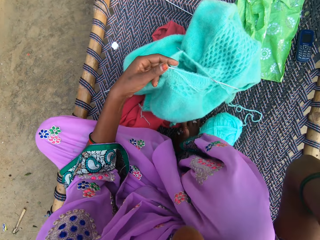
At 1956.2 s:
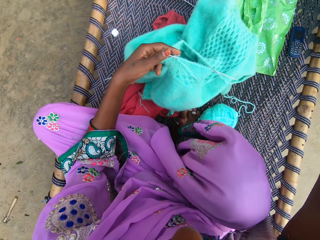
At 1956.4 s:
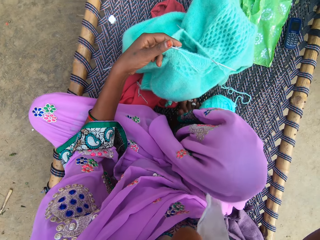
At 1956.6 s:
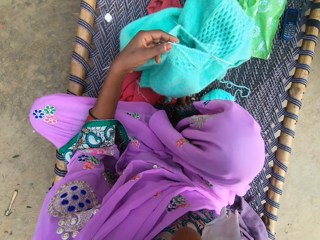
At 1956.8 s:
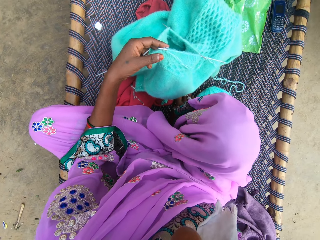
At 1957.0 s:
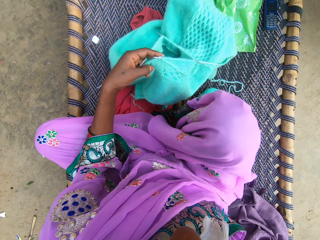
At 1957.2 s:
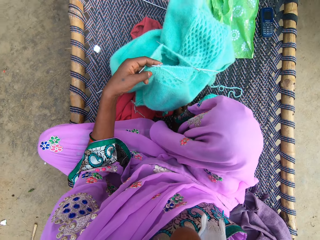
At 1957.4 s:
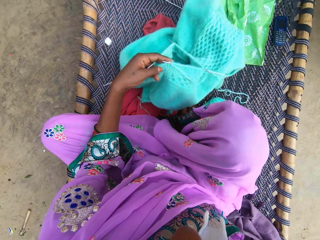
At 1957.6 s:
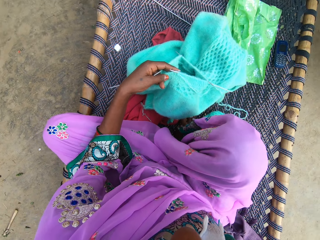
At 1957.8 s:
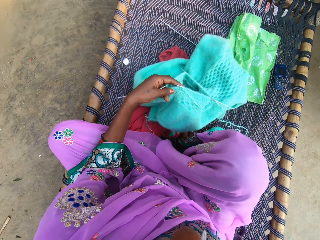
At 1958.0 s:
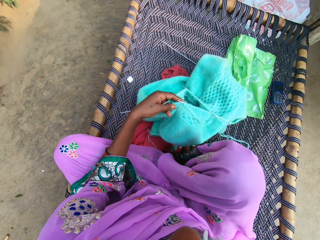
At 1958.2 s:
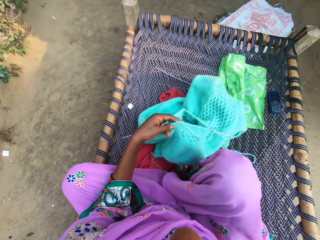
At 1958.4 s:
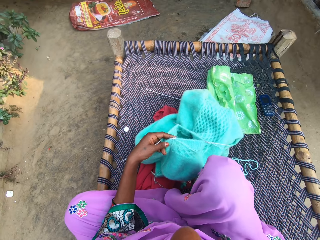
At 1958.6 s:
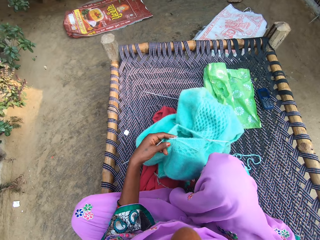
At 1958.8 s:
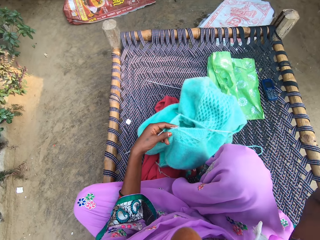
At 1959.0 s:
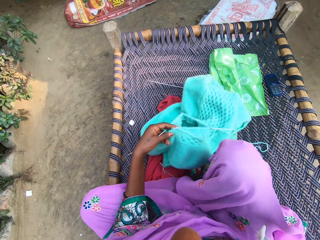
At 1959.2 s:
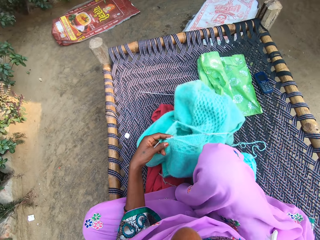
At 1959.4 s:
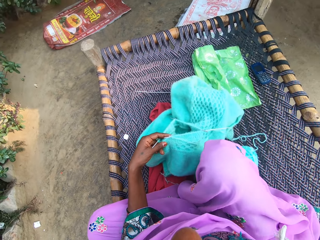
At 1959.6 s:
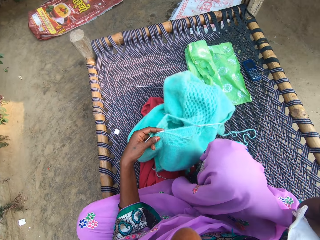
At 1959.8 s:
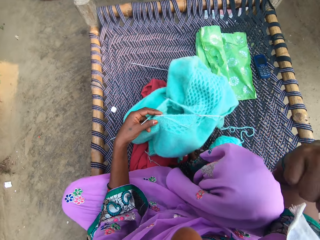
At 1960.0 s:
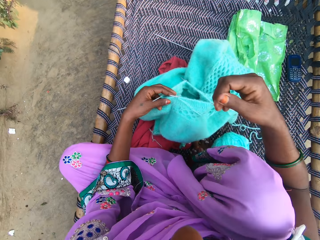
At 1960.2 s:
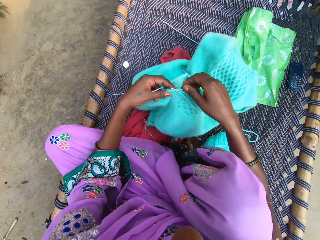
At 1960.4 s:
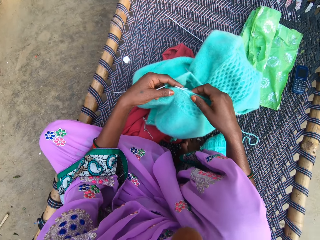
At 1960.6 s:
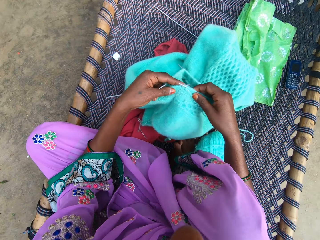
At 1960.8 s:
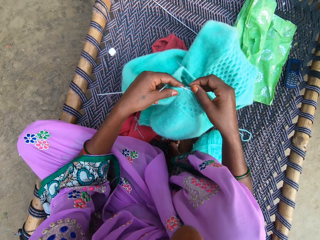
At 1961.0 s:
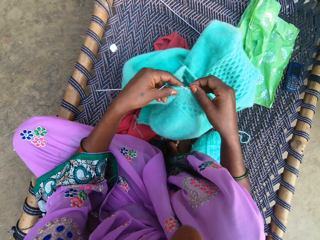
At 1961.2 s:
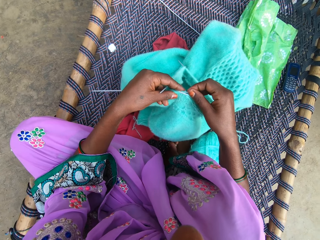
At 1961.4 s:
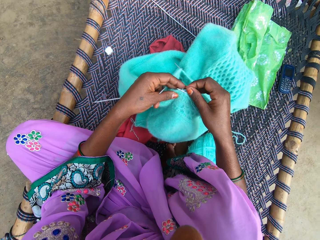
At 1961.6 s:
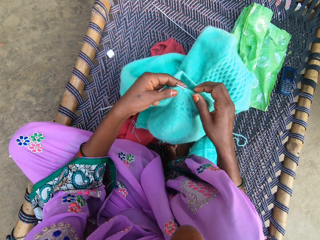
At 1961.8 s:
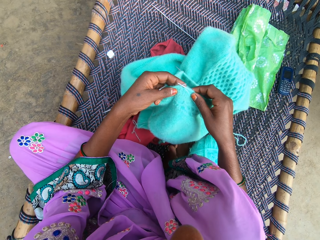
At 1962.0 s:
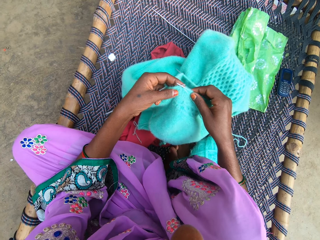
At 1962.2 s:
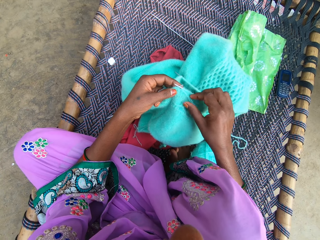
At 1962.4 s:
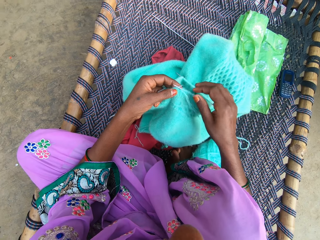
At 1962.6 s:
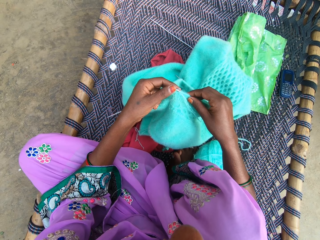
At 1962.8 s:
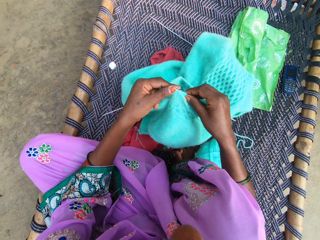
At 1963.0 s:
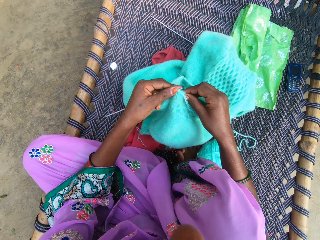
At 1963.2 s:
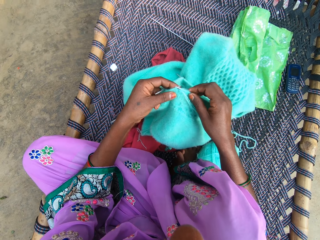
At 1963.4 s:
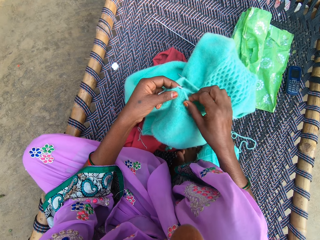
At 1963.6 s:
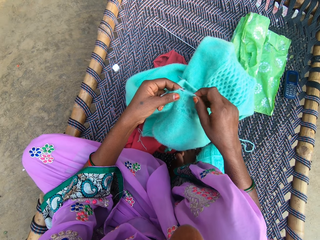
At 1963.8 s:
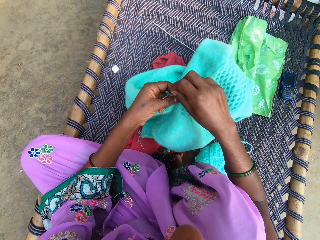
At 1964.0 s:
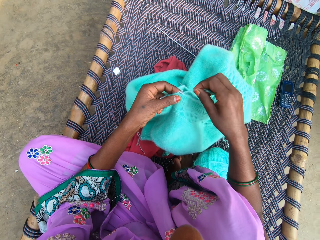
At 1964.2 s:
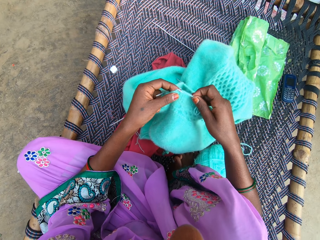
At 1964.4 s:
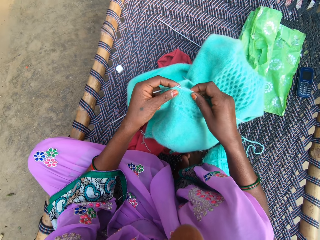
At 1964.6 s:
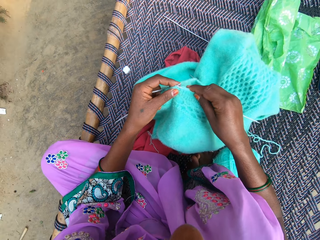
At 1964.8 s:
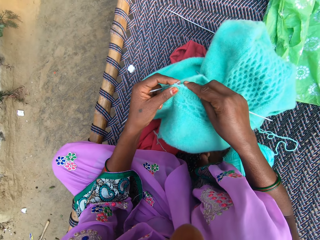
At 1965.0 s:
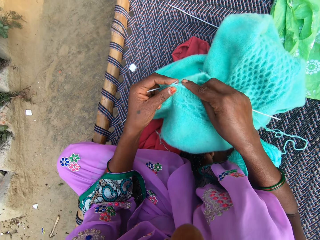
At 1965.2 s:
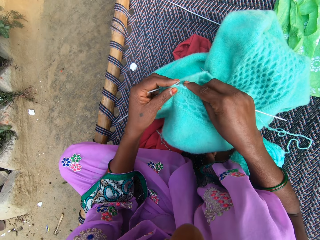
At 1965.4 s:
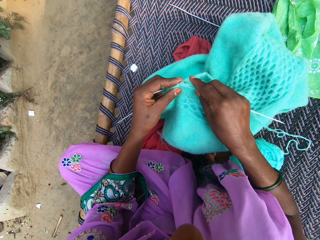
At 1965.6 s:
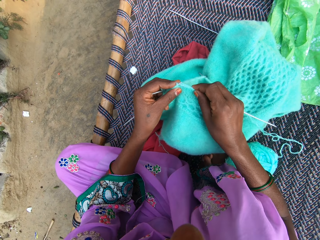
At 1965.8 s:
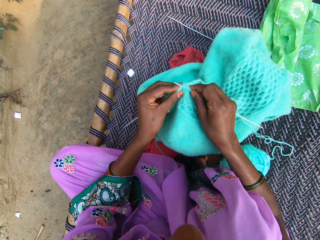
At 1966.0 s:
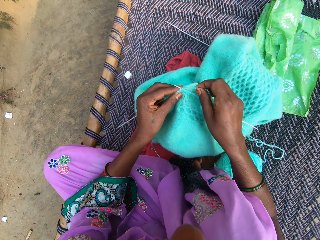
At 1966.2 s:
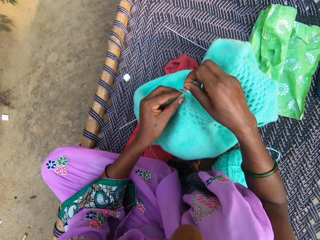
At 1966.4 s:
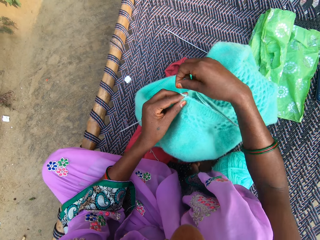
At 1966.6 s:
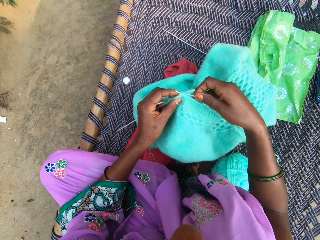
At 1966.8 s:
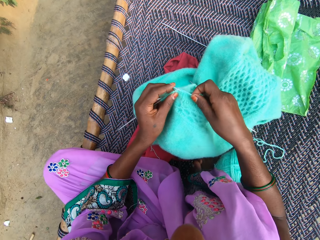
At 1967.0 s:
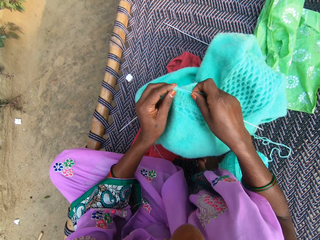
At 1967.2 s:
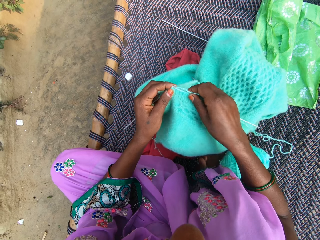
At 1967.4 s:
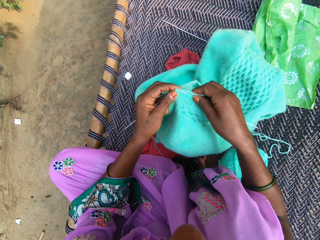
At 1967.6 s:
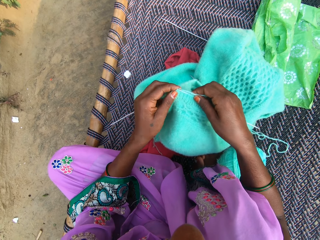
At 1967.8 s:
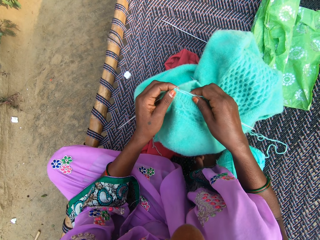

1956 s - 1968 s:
The camera wearer adjusts something. She adjusts the fabric with her right hand. She knits the yarn with the knitting pin in her hands.

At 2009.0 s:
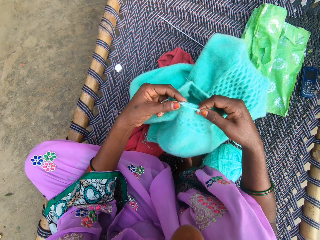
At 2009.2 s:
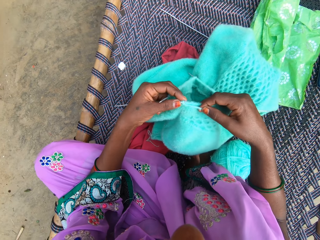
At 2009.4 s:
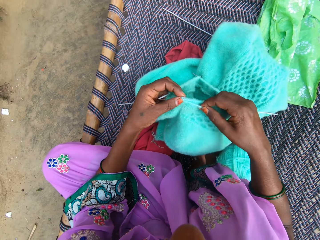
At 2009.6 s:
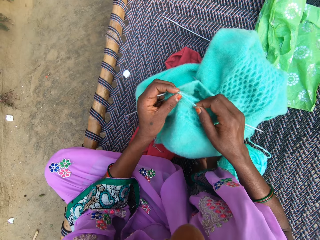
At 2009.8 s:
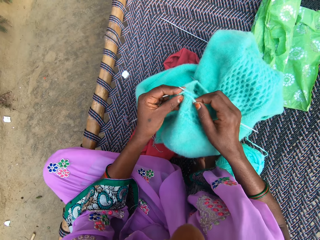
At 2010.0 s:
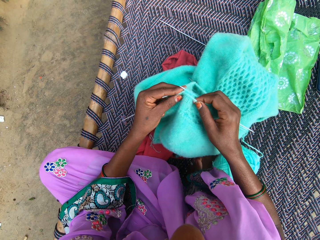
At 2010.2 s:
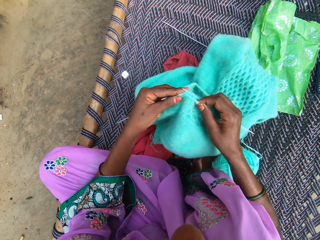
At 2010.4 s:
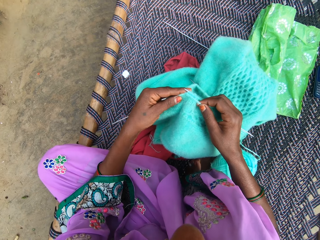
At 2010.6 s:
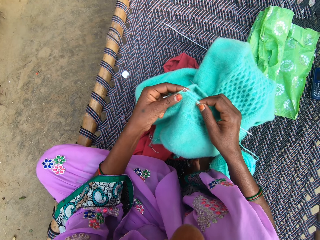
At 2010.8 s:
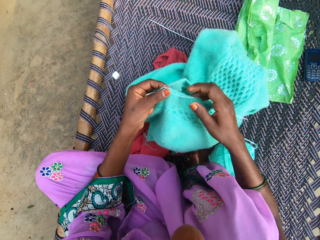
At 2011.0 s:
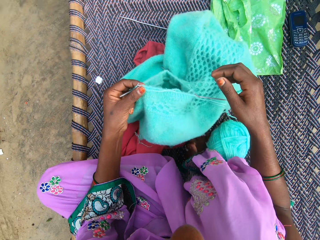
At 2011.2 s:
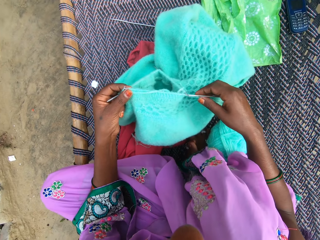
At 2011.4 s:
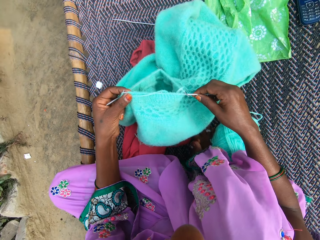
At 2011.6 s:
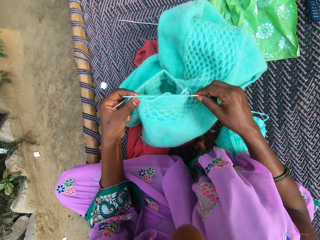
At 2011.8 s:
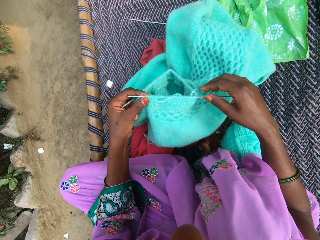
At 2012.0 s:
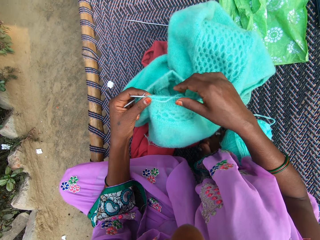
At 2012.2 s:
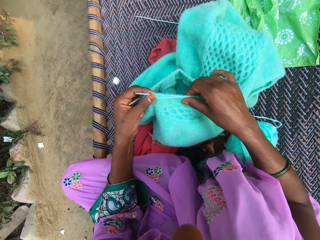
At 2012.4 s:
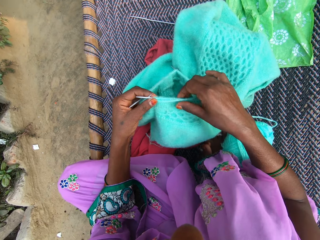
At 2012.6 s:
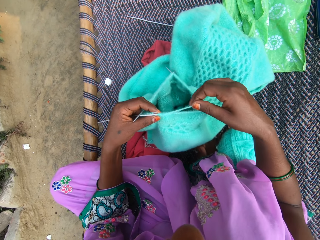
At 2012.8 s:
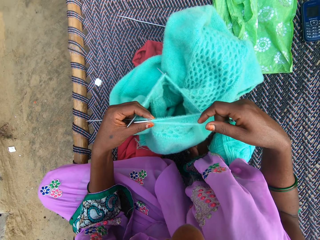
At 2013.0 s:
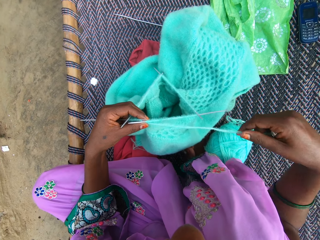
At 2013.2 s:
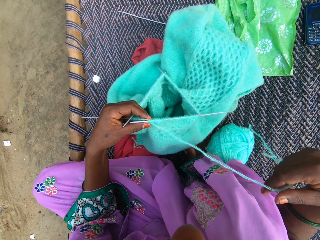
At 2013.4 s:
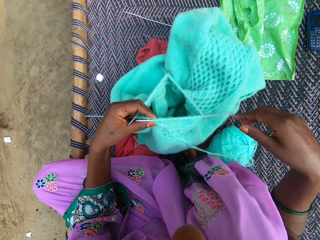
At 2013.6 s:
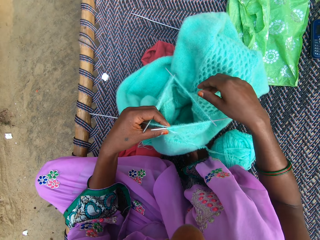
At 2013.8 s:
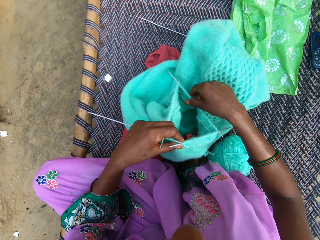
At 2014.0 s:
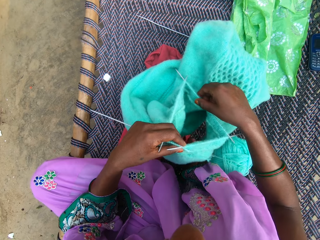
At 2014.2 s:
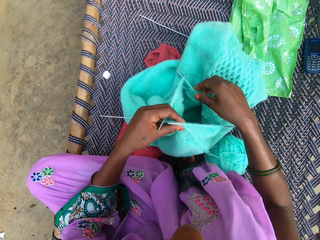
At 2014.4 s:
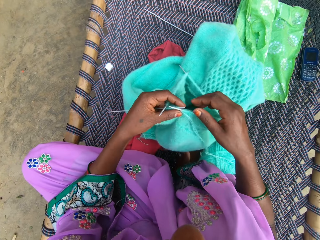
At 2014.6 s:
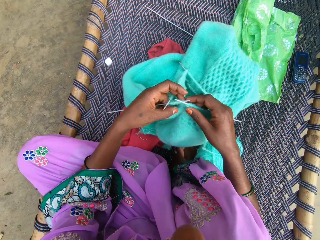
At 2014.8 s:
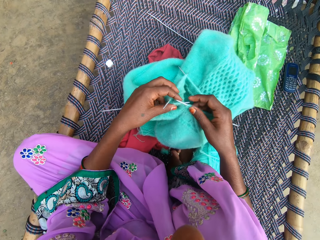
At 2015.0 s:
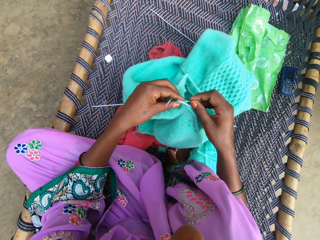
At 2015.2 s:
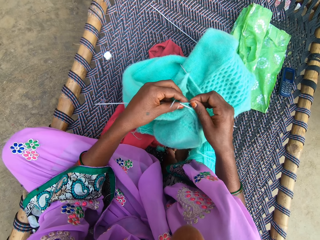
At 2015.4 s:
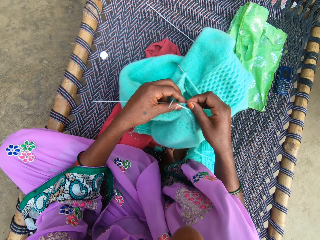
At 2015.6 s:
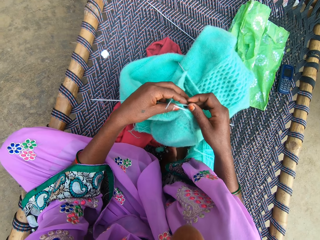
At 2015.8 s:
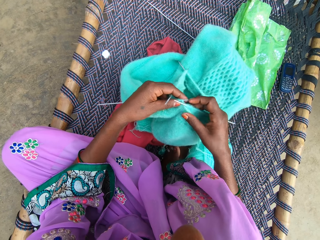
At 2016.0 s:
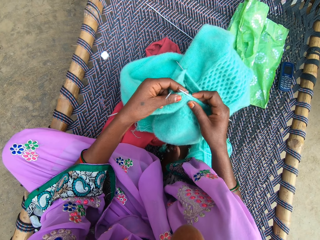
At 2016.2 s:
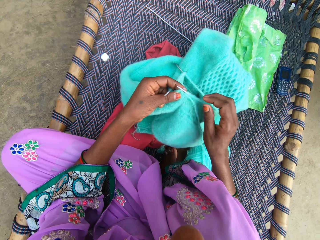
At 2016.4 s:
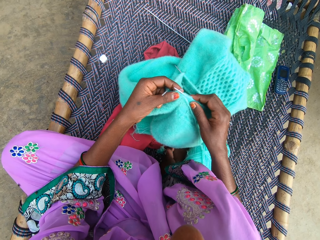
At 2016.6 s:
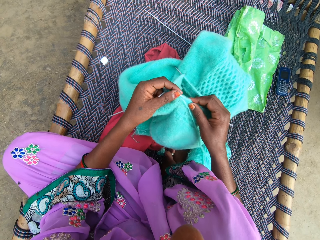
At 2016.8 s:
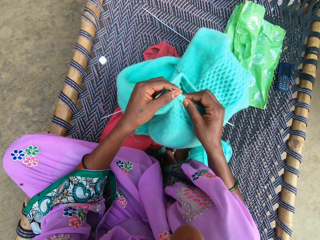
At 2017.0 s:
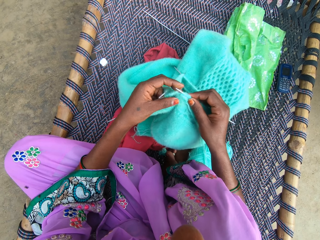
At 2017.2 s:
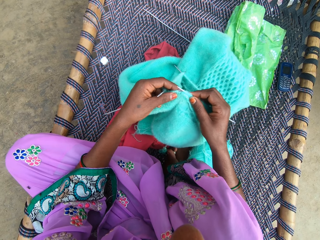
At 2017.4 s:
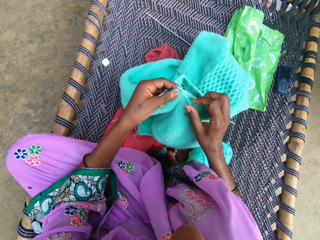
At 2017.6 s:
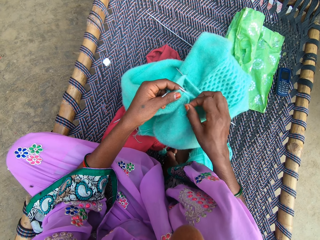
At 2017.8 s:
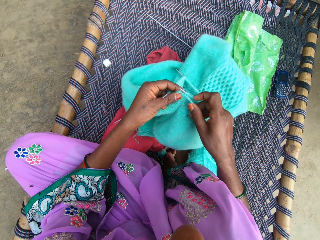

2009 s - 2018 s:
The camera wearer adjusts the knitting pin with her right hand. She adjusts the fabric with her right hand. She pulls the yarn with her right hand. She adjusts the fabric with her right hand. She knits the yarn with the knitting pin in her hands.
